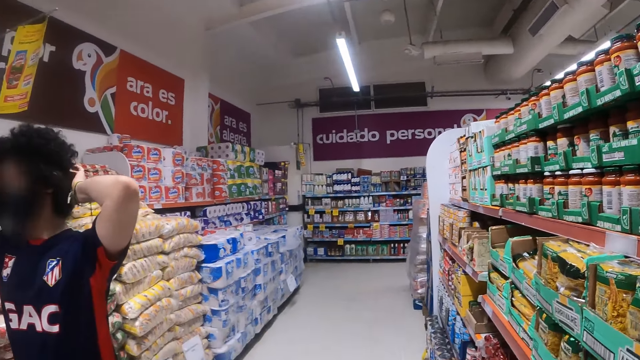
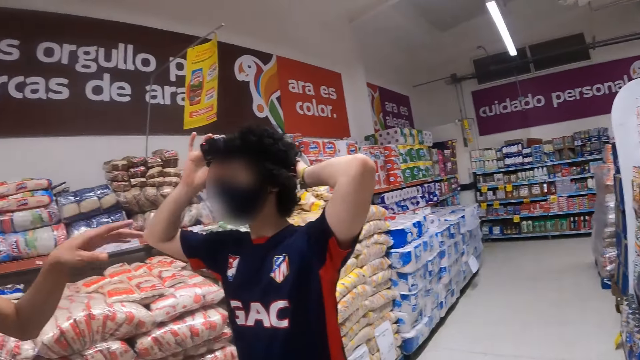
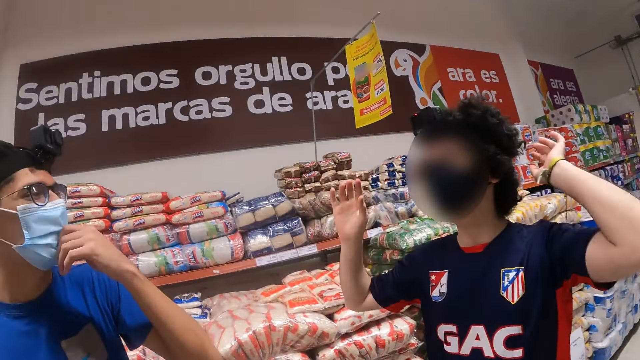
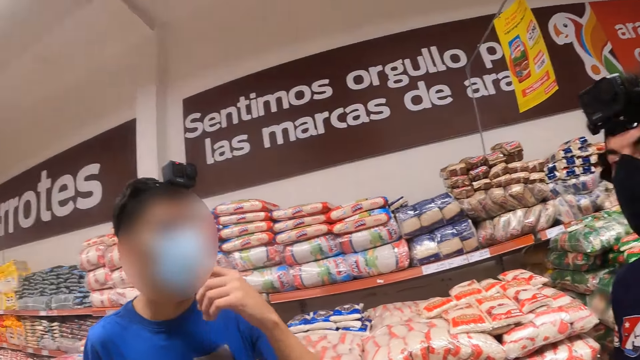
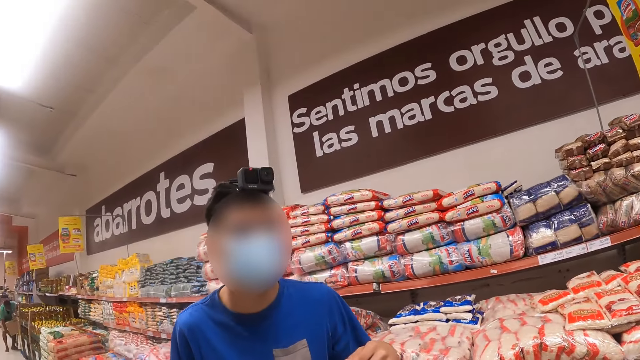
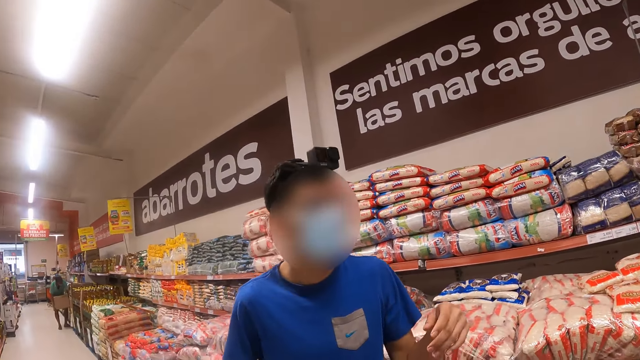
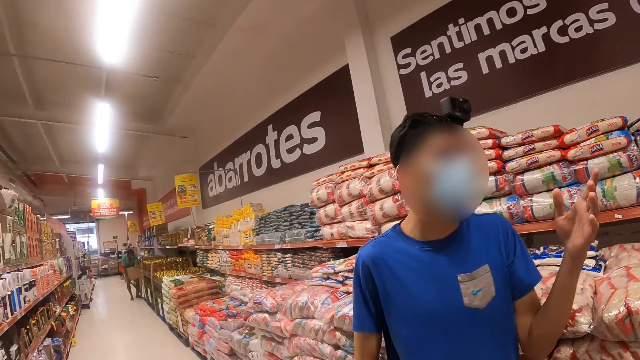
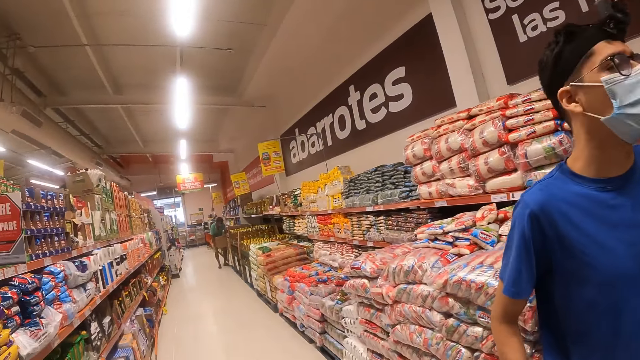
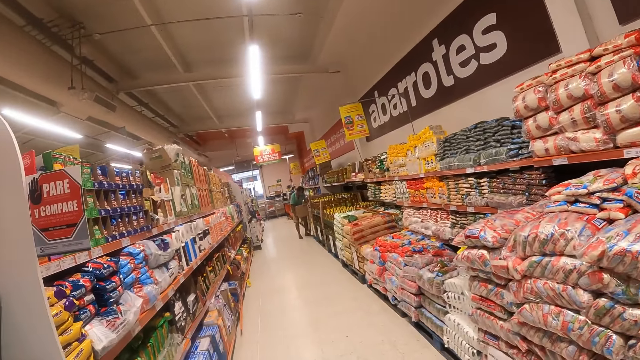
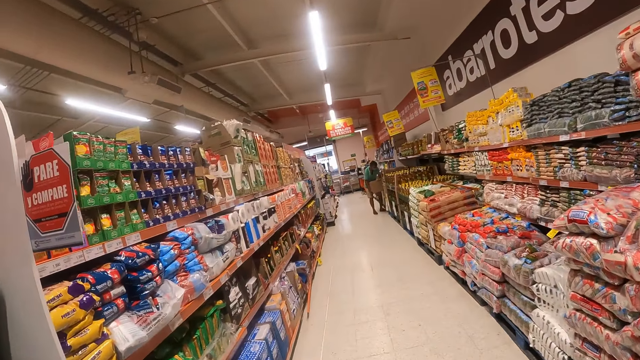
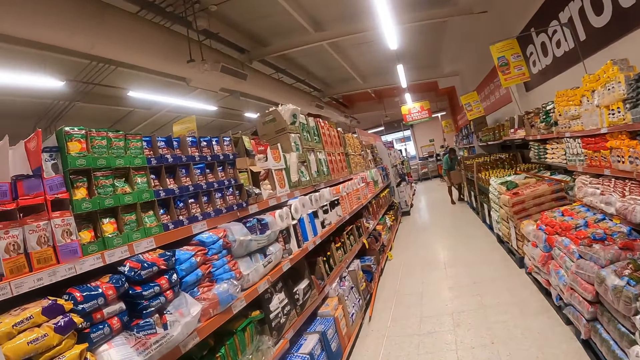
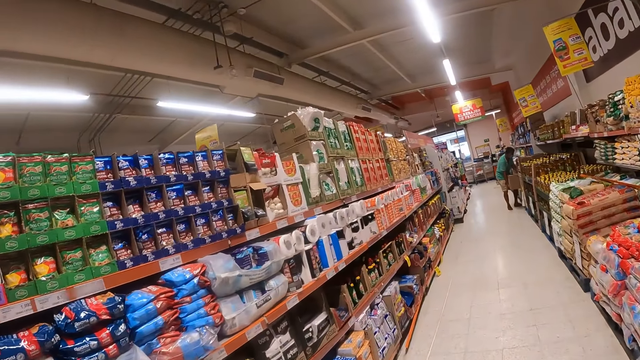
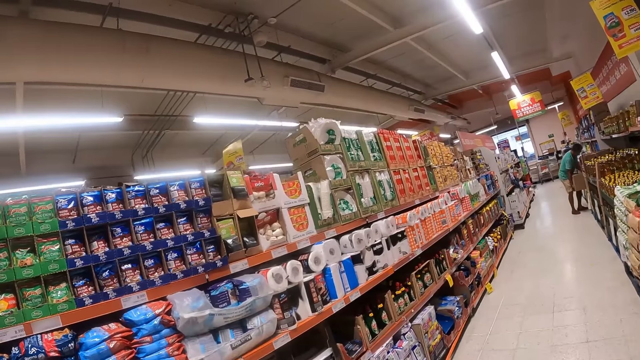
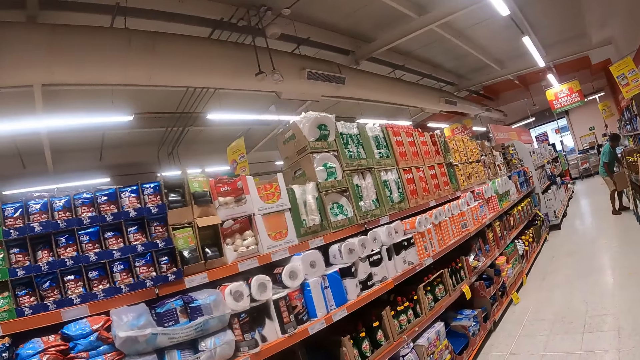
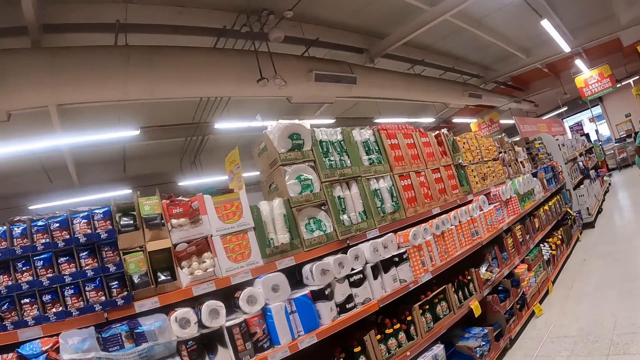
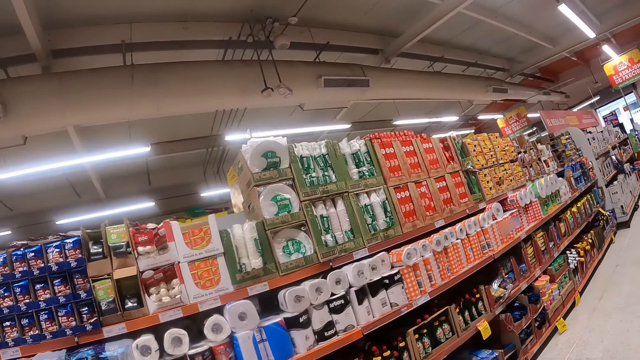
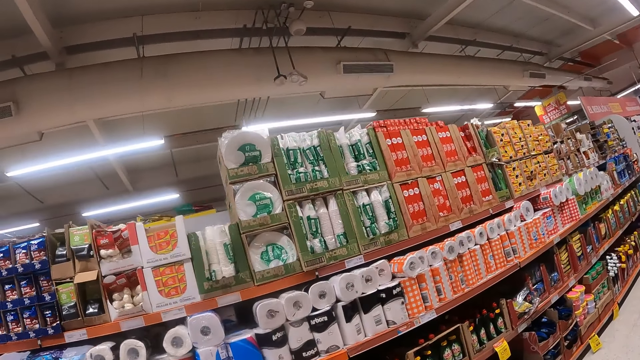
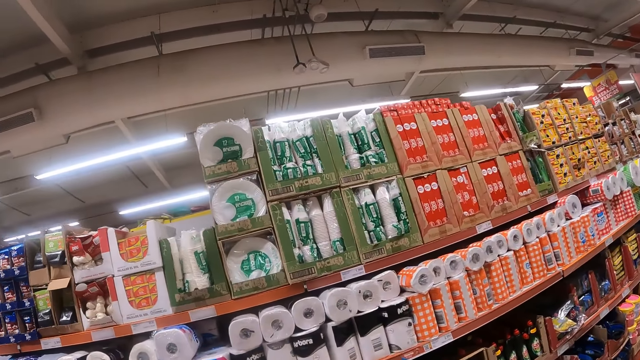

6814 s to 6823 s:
The camera wearer stares around the supermarket. A man talks to another man. The camera wearer walks around the supermarket.

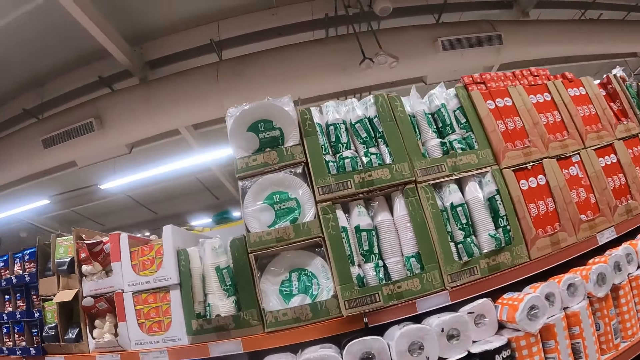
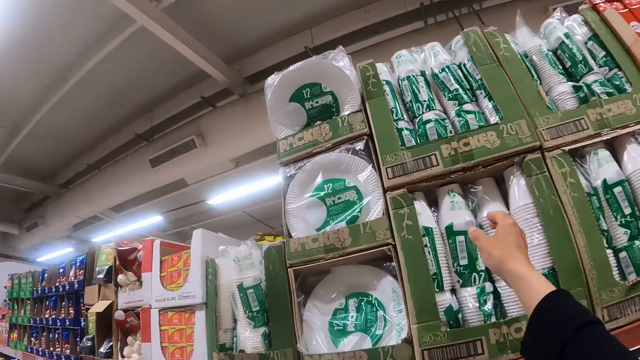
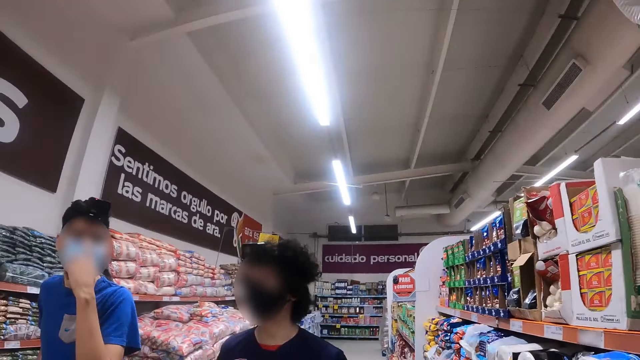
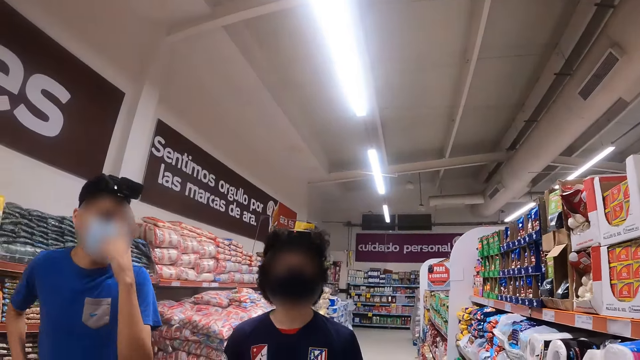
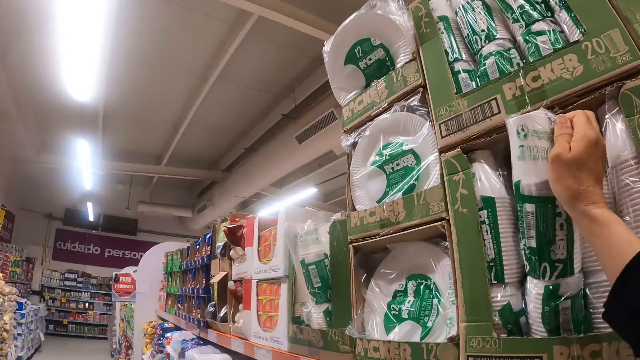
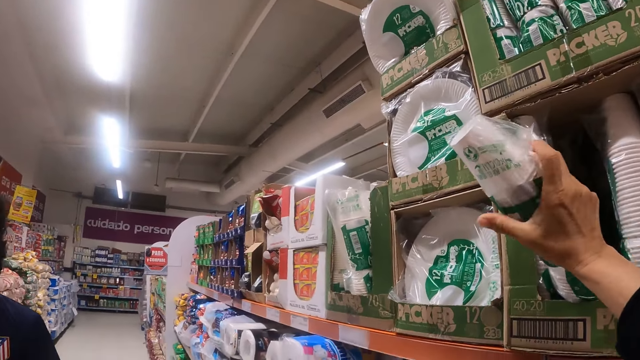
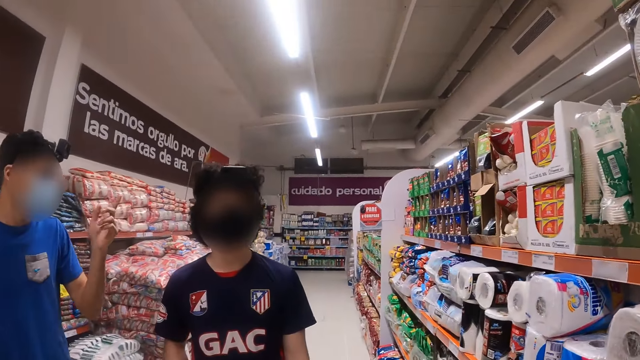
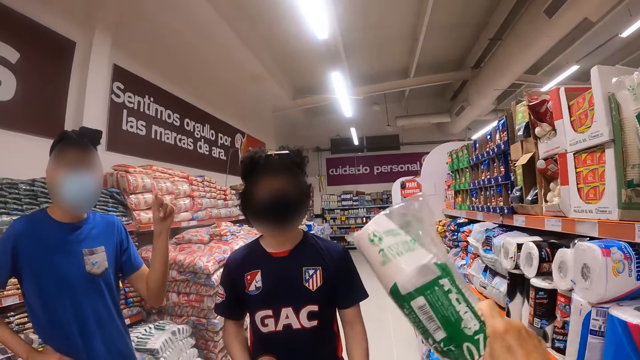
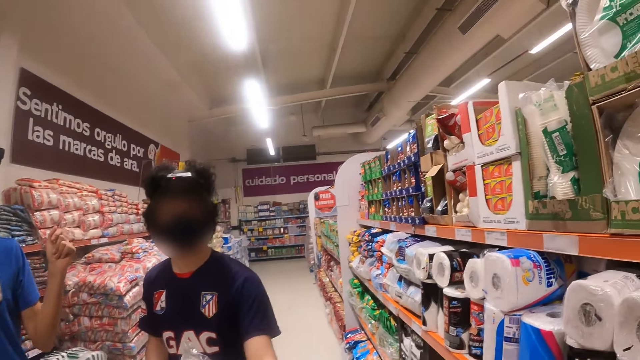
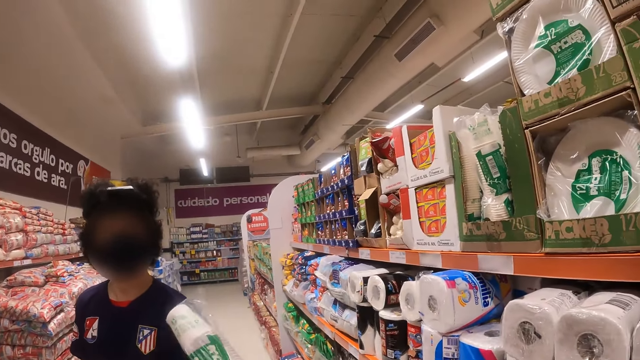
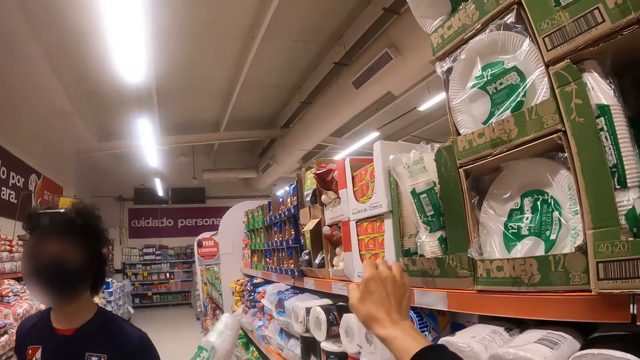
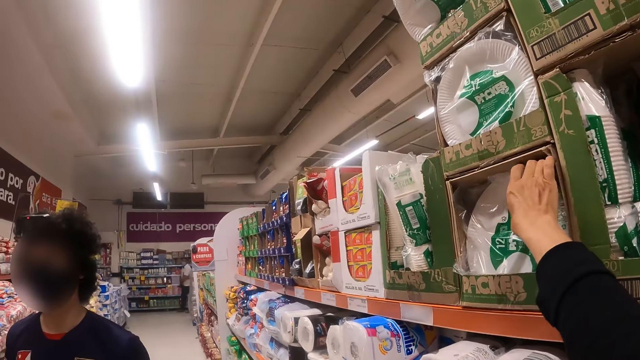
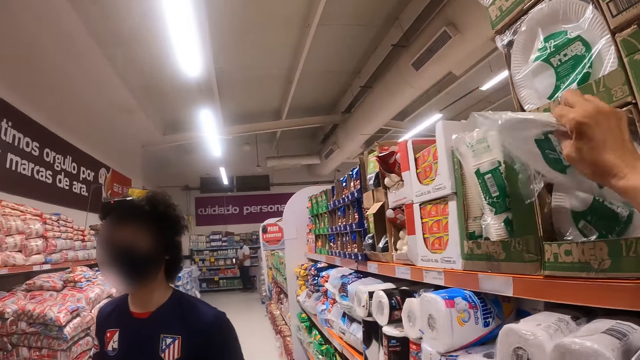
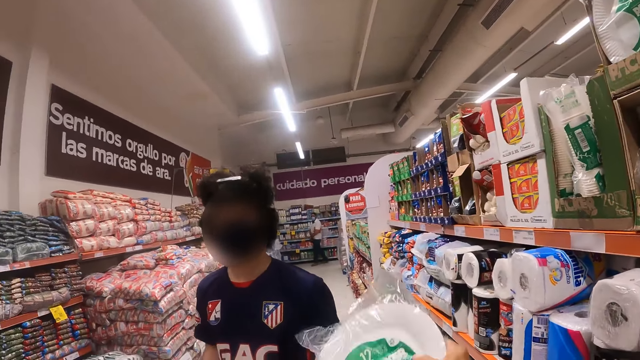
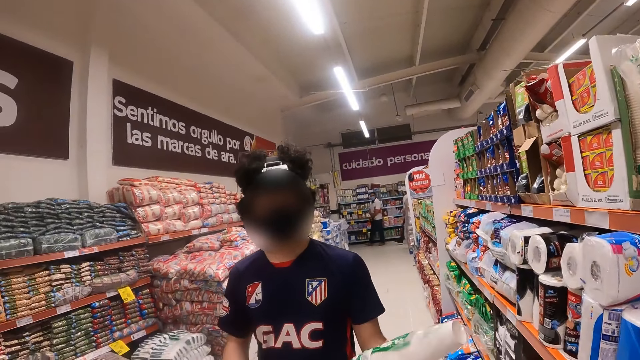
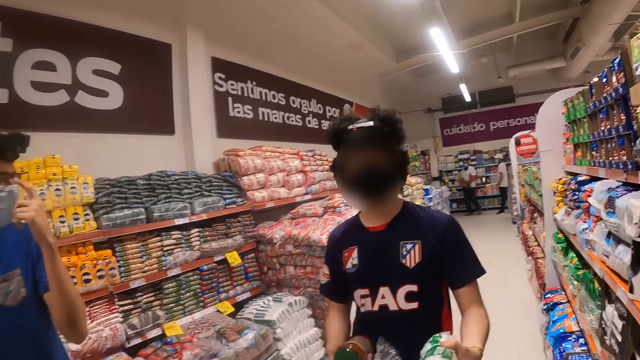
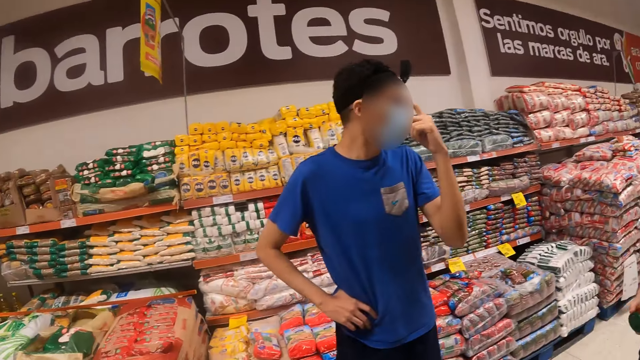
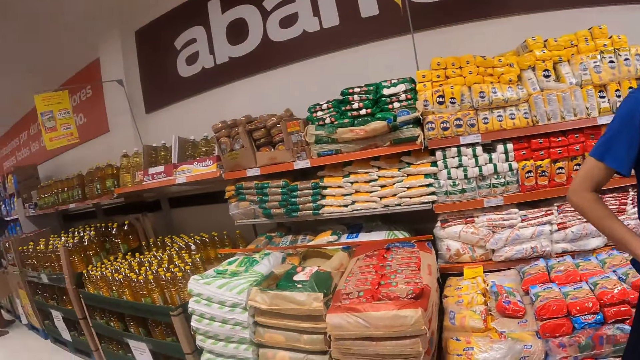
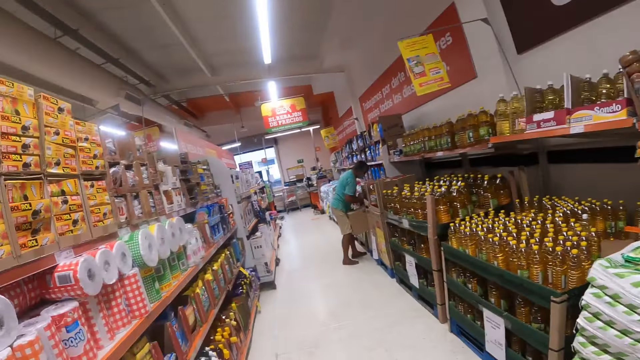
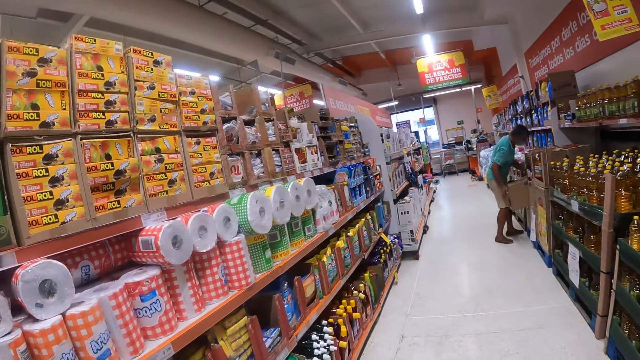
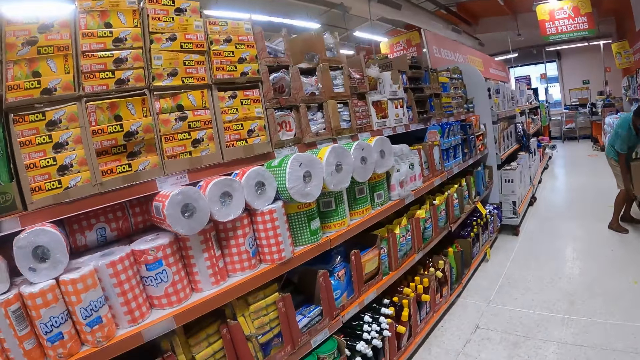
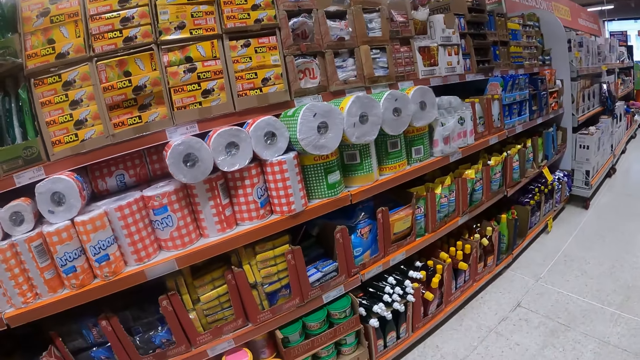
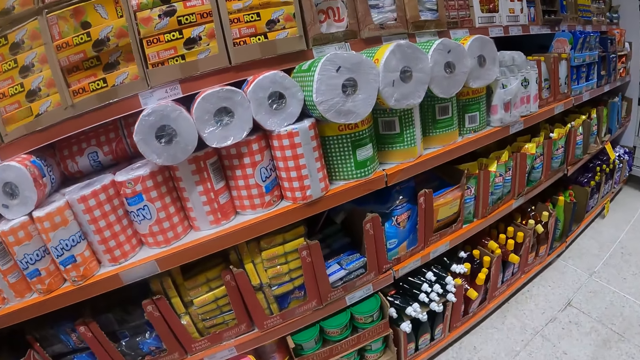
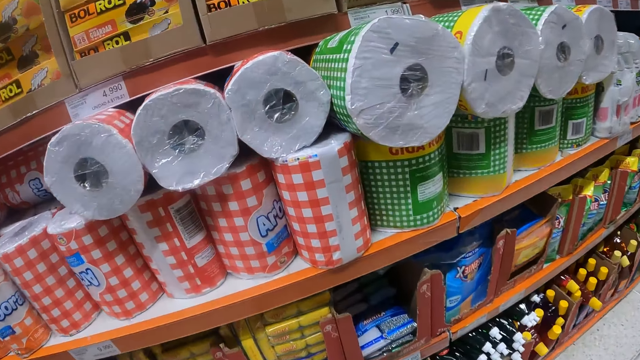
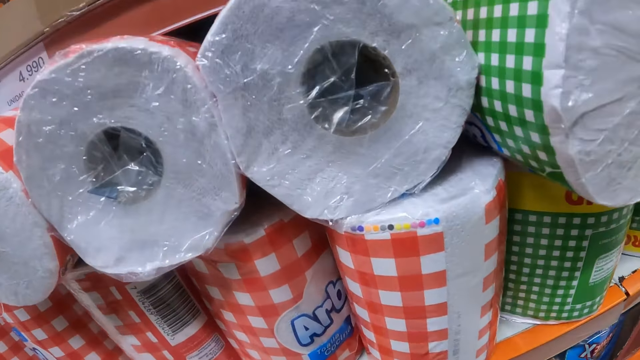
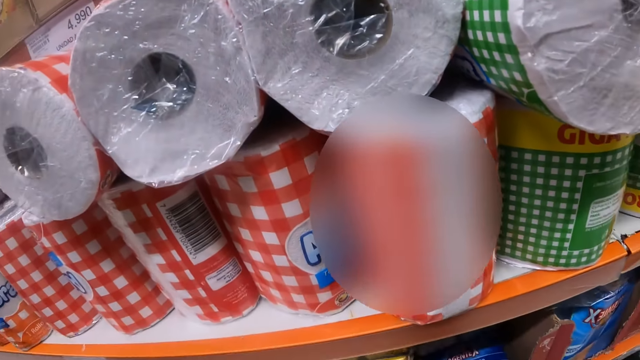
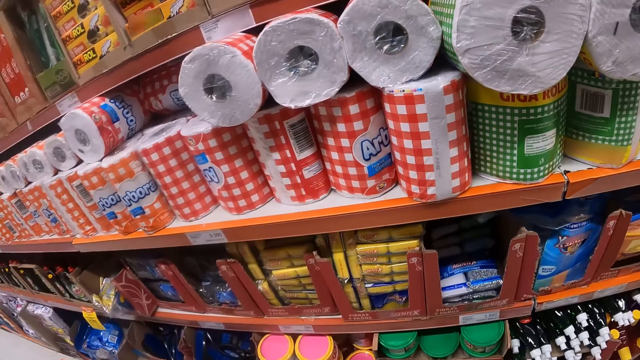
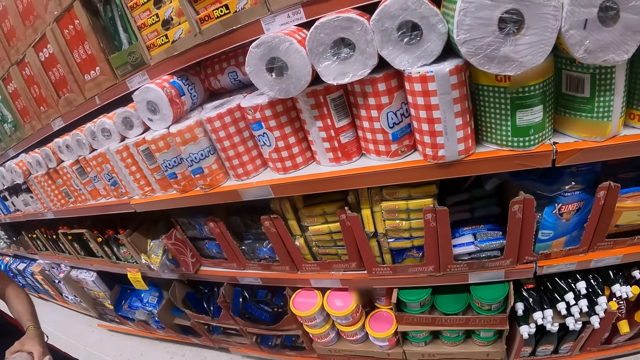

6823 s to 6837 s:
The camera wearer picks up plastic cups from the shelf. A man talks to another man. The camera wearer gives the other man the cups. The other man stares at the cups. The camera wearer picks up a plastic plate from the shelf. They give the other man the plate. They walk around the supermarket. They stare around the supermarket.
